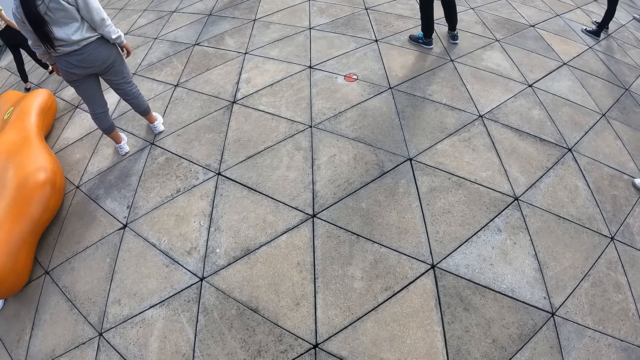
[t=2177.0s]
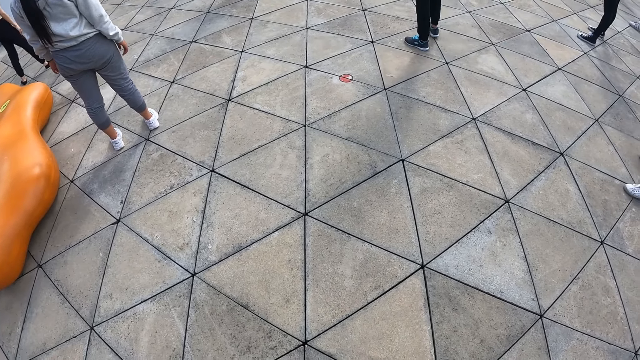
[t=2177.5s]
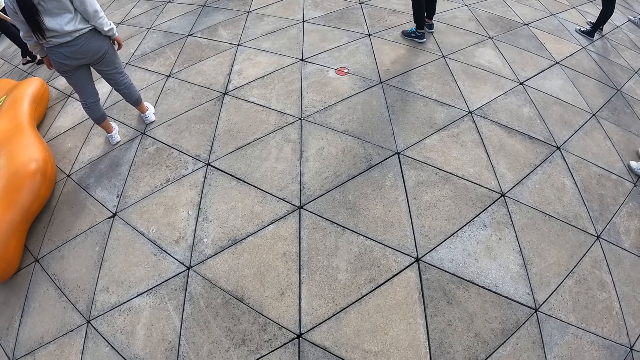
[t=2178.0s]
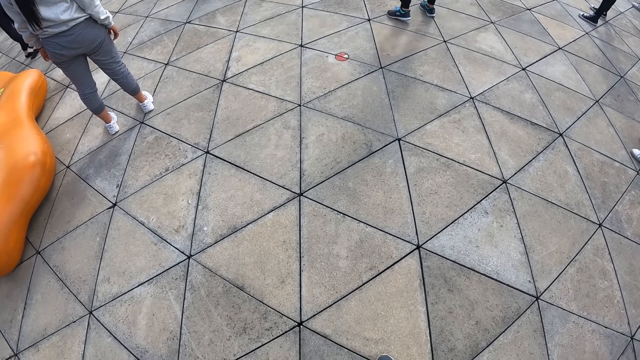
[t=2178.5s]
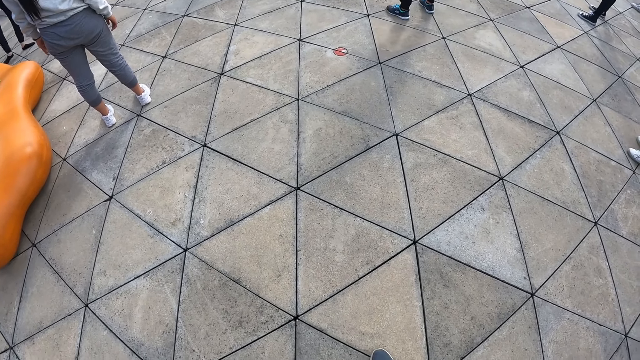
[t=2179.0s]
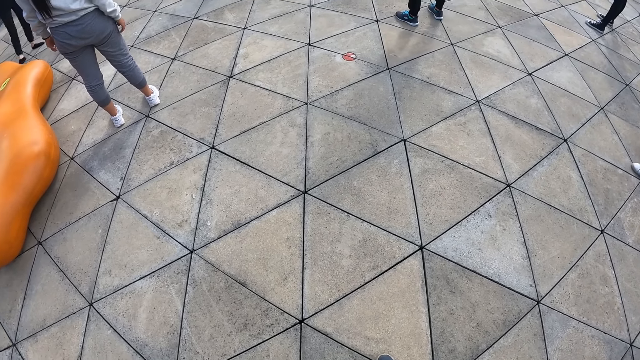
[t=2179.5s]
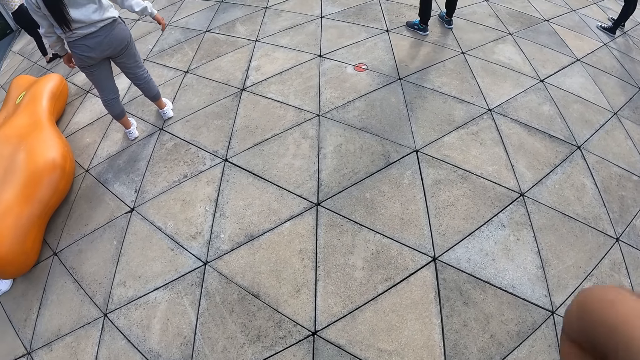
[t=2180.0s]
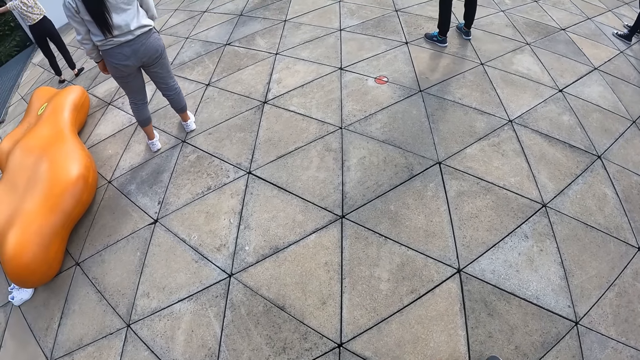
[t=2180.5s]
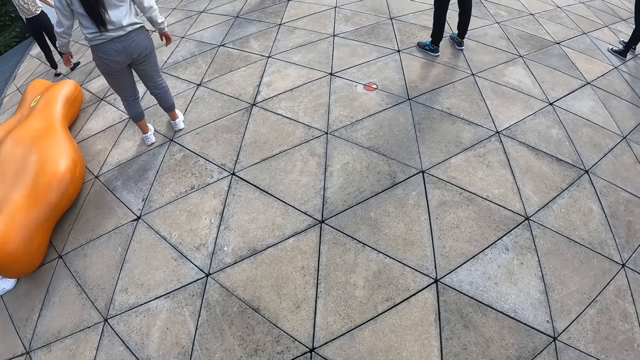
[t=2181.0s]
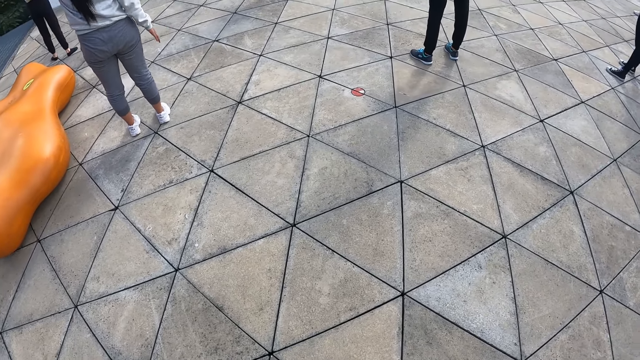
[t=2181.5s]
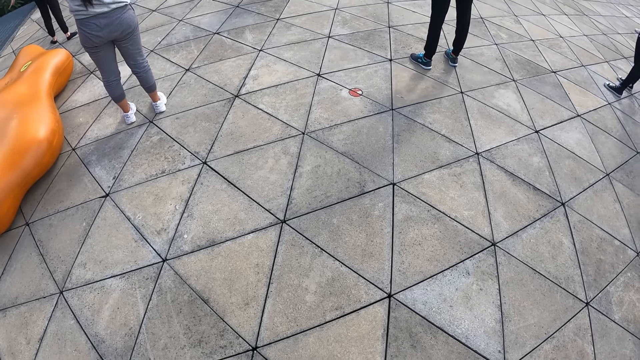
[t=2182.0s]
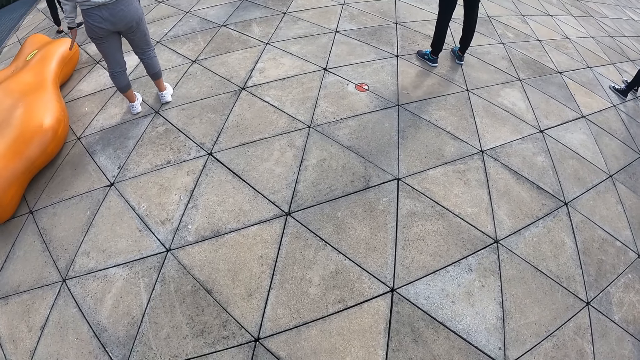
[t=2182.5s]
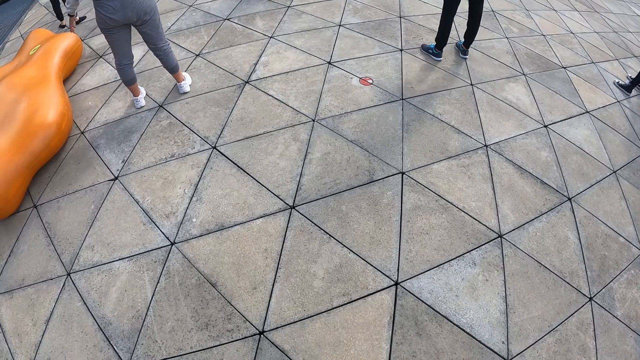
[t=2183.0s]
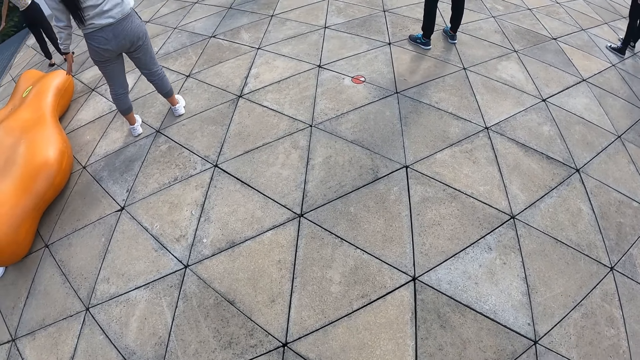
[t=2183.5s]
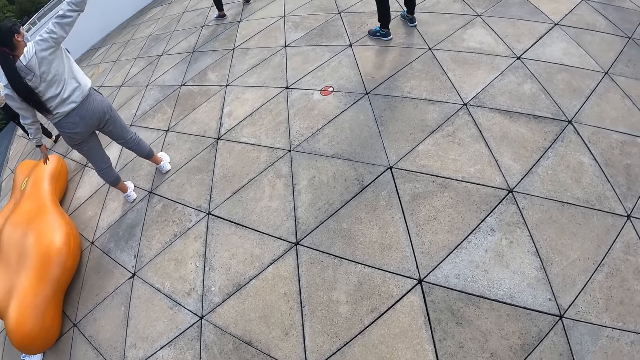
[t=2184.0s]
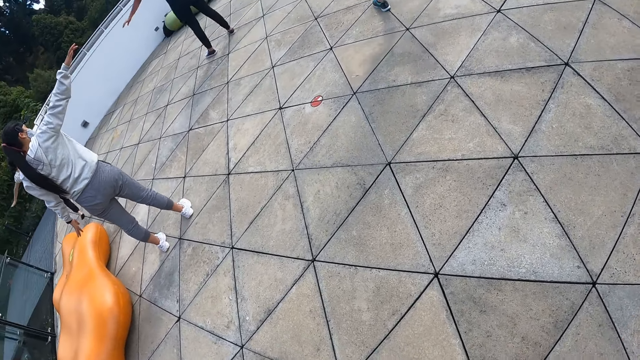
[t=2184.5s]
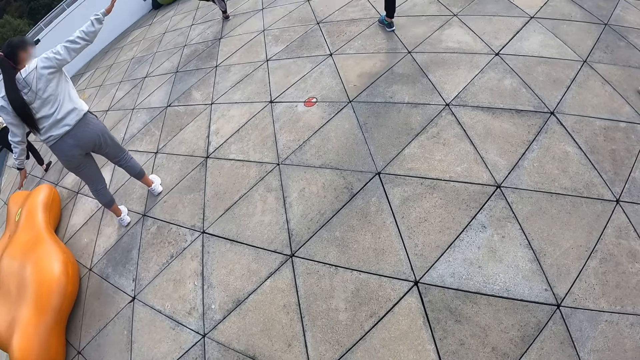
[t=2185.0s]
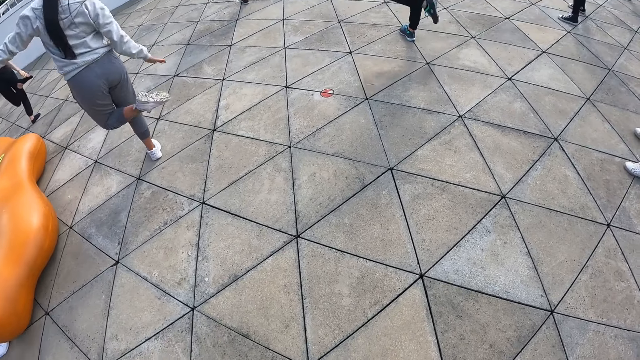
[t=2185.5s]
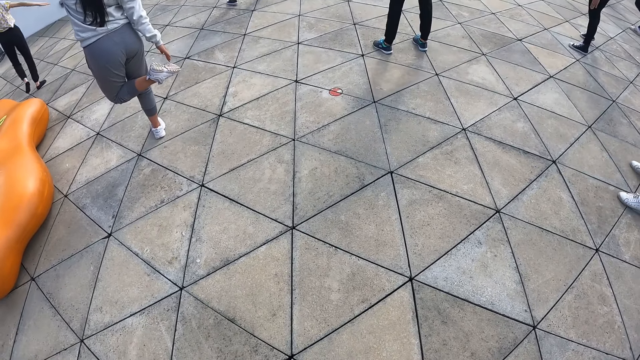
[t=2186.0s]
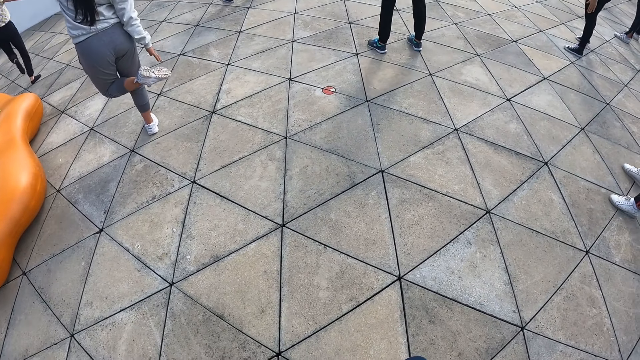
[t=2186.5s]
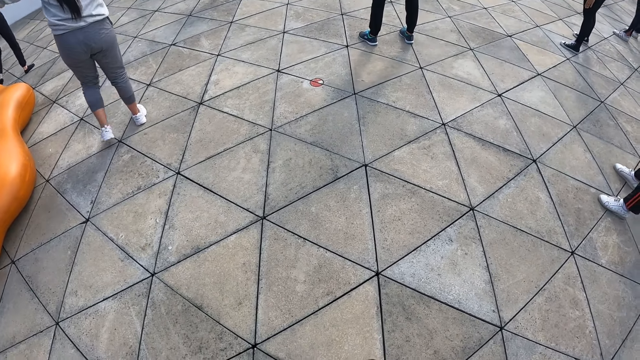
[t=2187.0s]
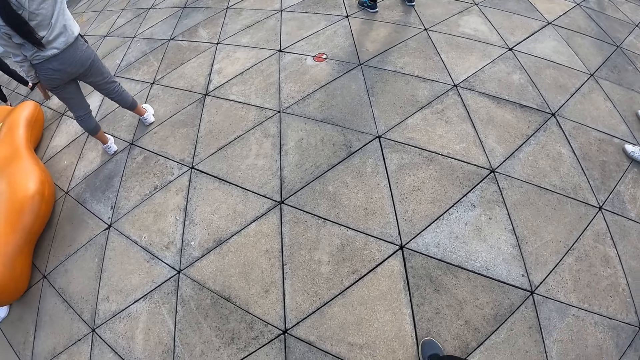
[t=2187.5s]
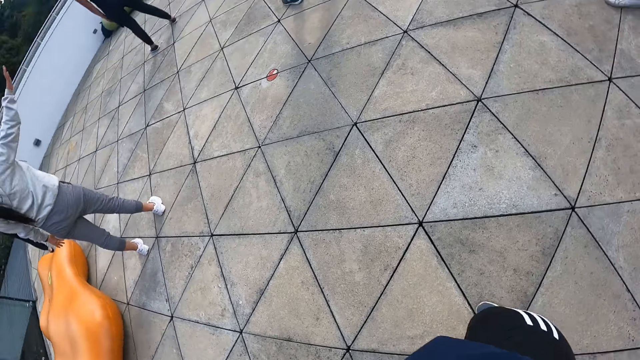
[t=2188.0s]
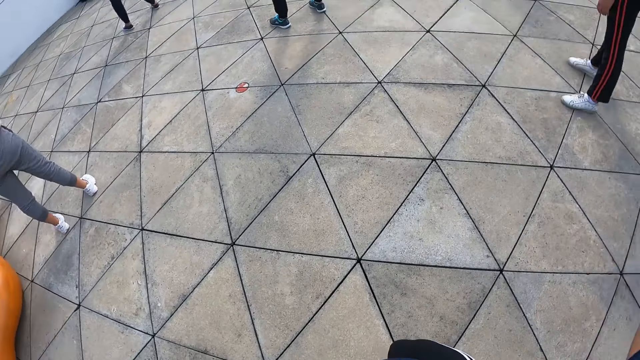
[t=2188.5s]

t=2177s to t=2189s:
The camera wearer moves their hands. They lift their hand. They look around.

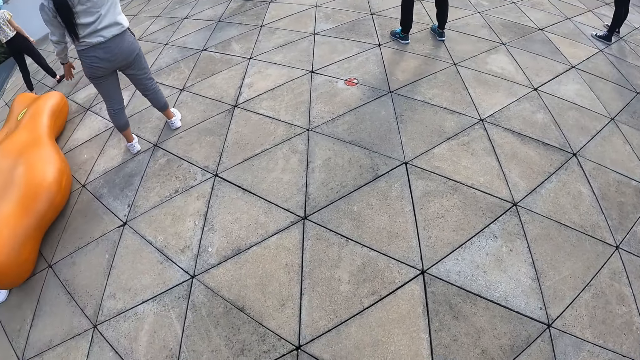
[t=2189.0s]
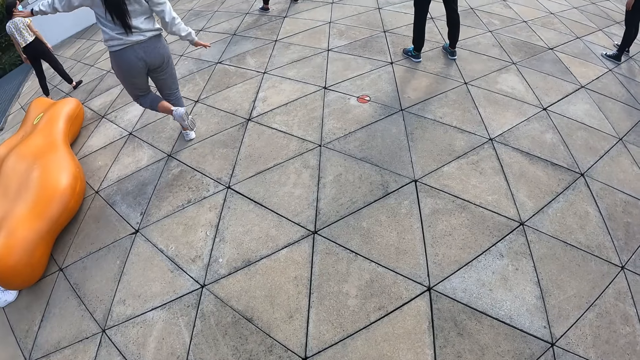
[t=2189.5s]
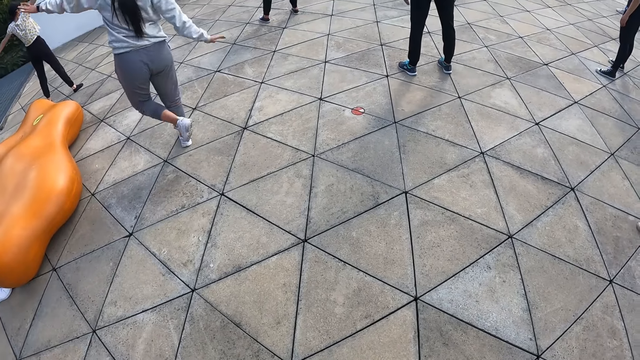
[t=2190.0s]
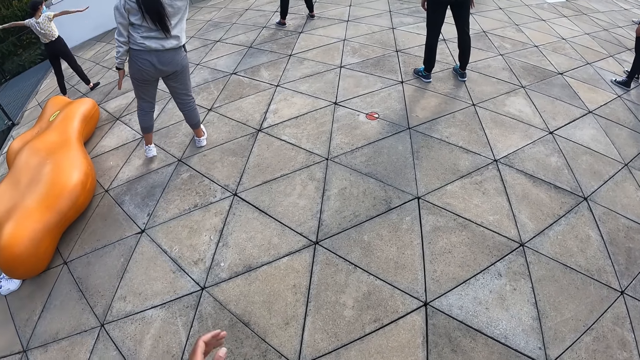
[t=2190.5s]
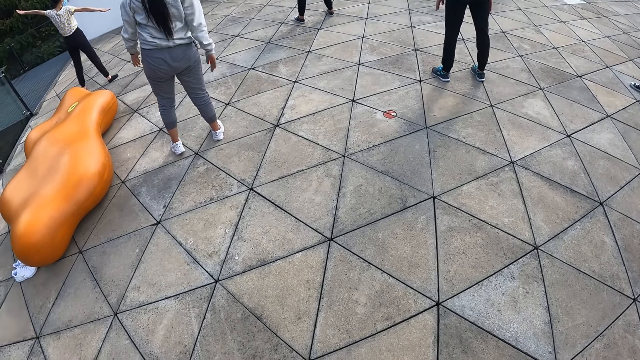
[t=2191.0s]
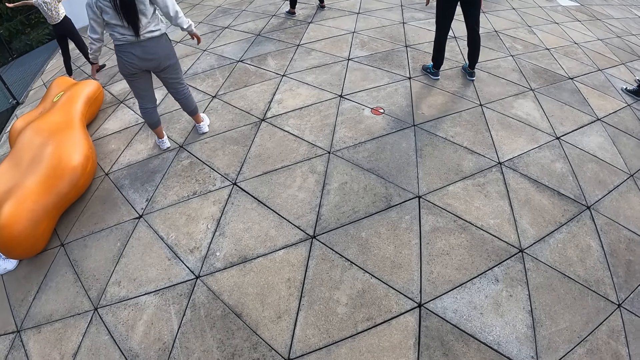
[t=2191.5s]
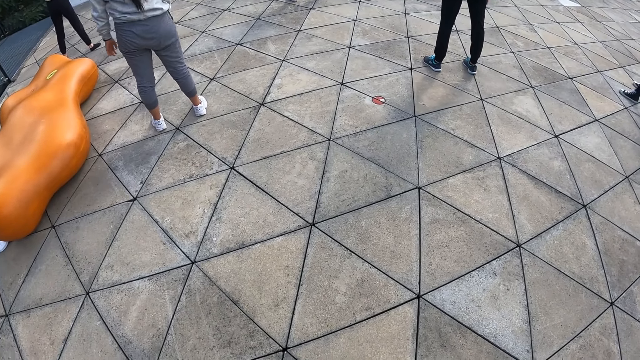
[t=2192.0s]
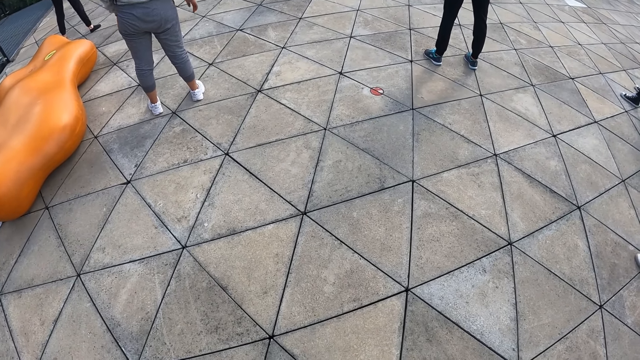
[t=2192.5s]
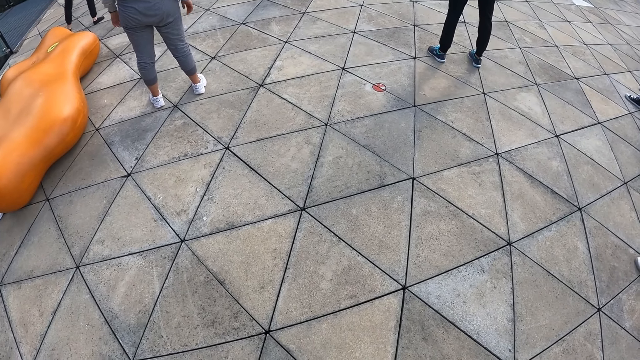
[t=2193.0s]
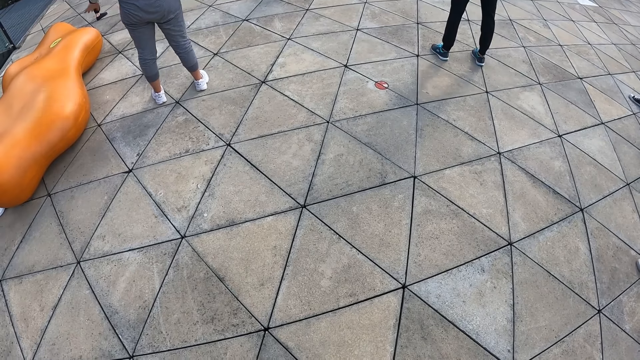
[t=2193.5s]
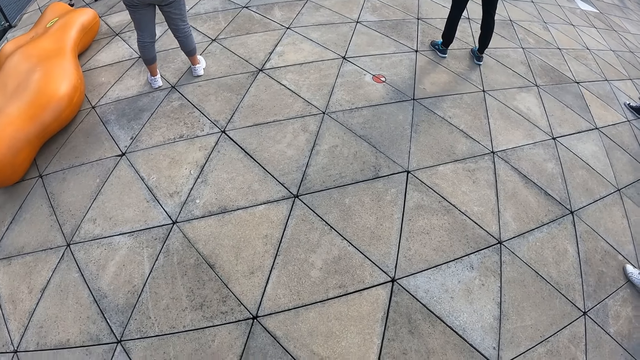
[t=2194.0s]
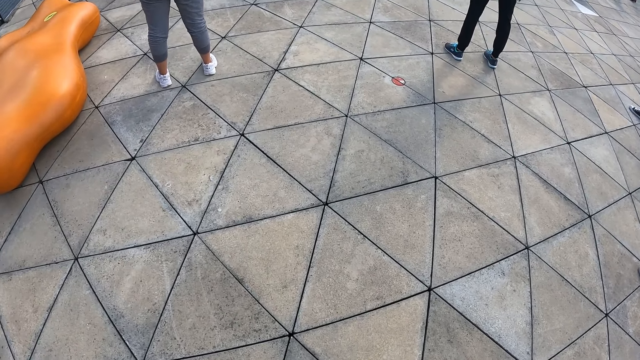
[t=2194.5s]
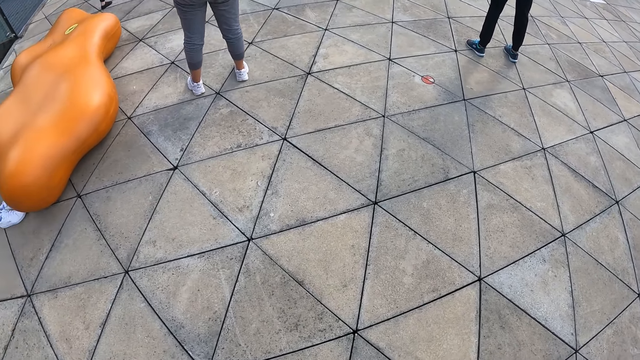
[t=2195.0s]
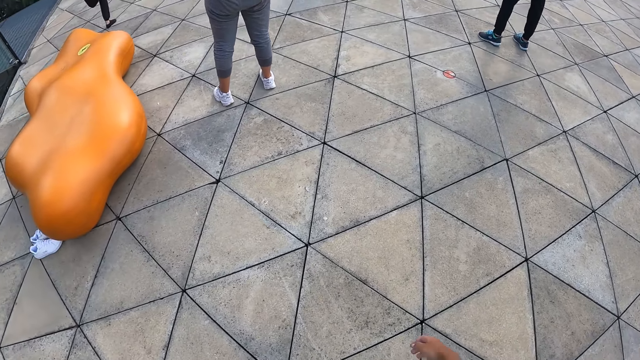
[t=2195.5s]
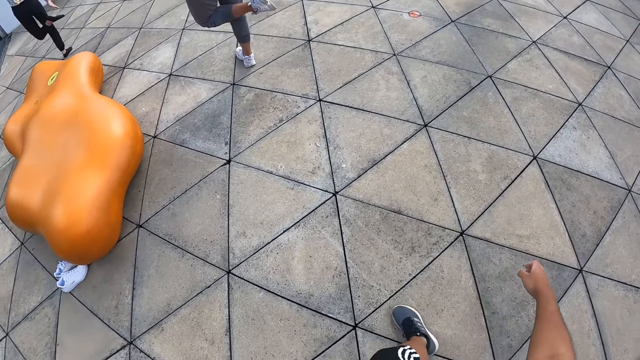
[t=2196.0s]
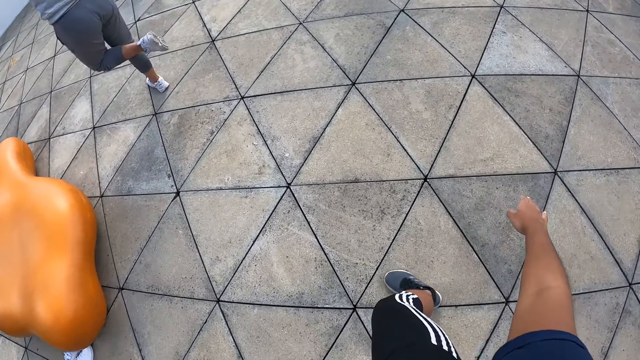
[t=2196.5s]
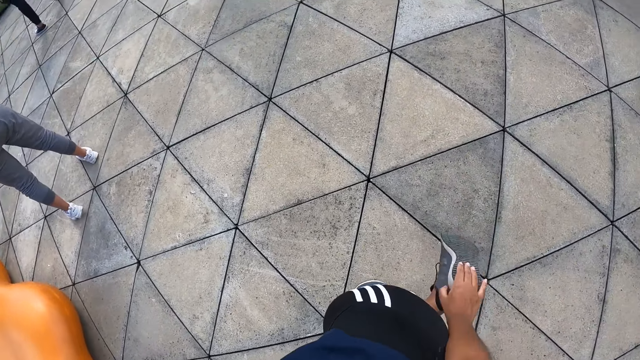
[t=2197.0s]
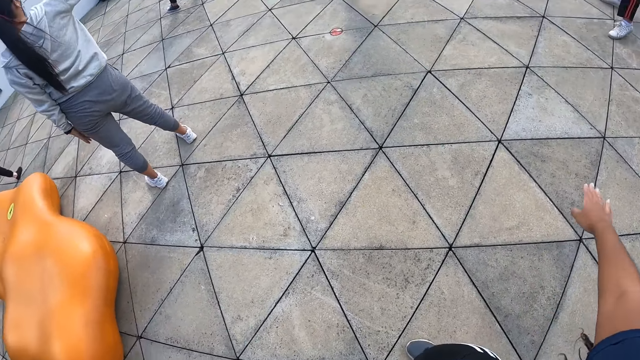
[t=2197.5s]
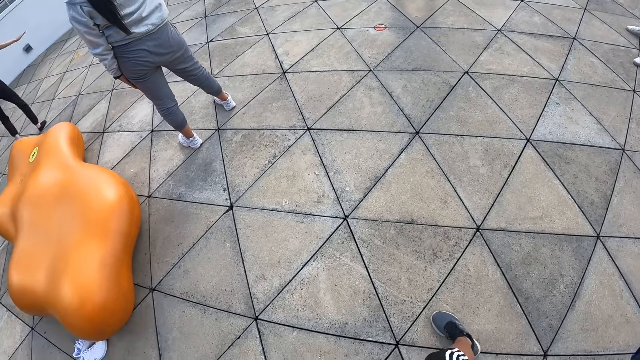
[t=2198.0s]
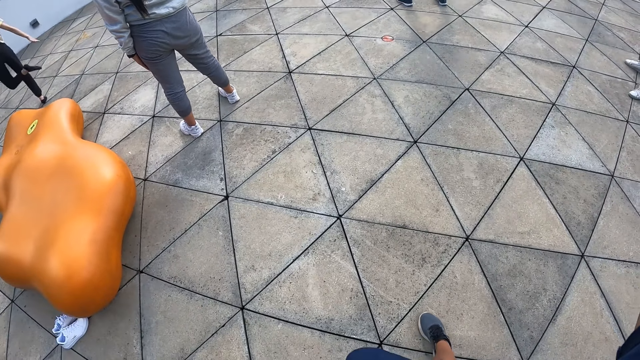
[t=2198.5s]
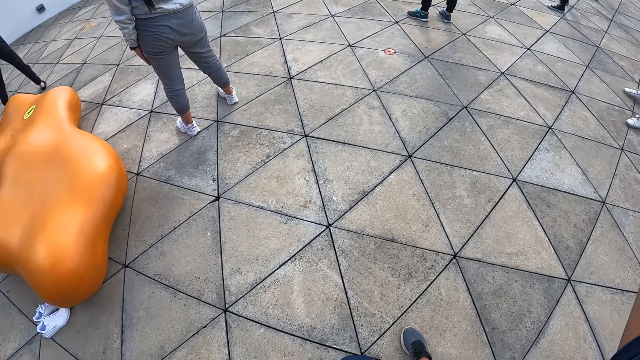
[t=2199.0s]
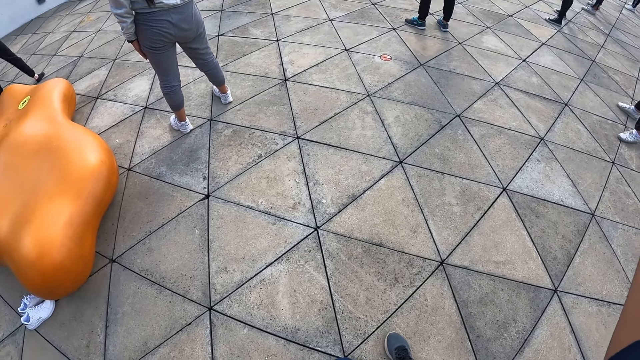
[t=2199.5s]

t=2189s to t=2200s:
The camera wearer taps her feet with her hand.
